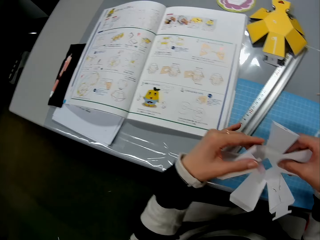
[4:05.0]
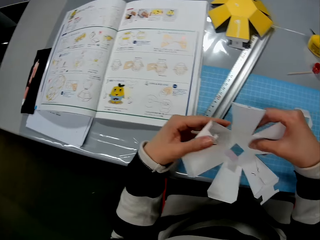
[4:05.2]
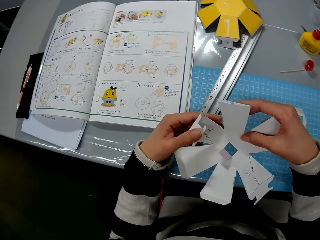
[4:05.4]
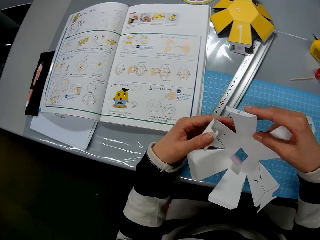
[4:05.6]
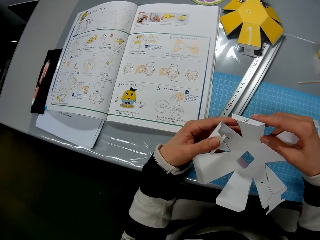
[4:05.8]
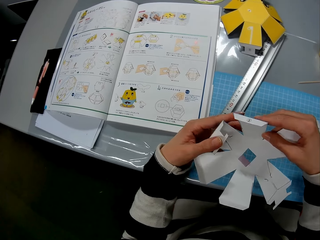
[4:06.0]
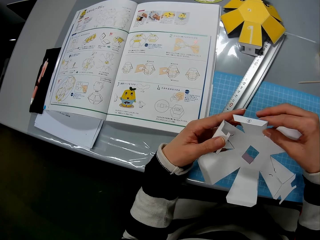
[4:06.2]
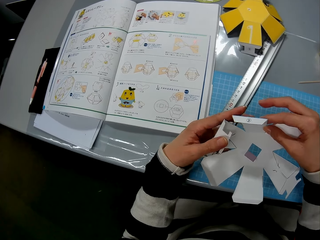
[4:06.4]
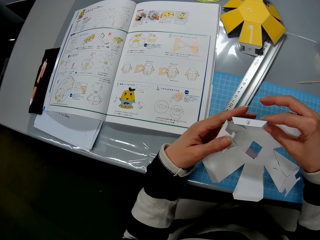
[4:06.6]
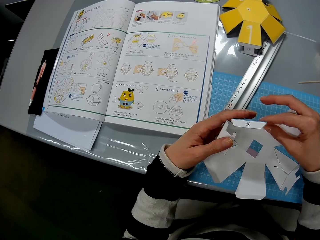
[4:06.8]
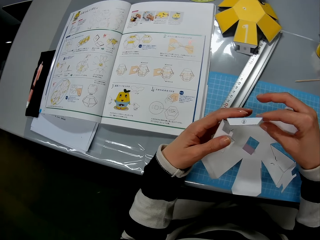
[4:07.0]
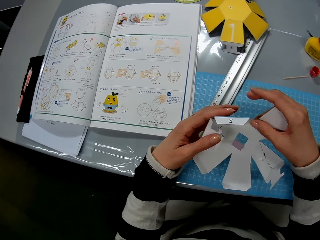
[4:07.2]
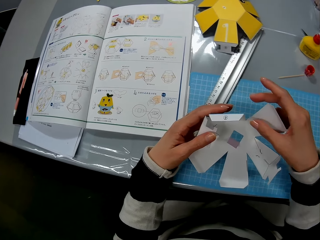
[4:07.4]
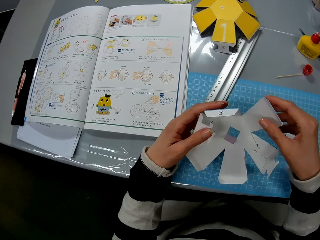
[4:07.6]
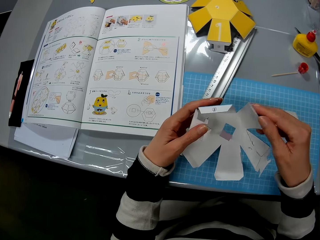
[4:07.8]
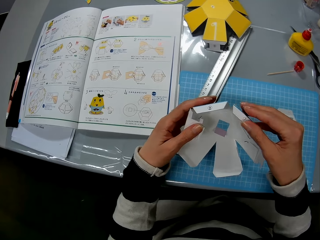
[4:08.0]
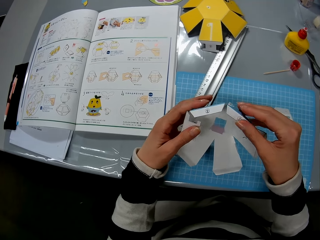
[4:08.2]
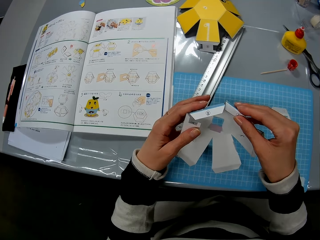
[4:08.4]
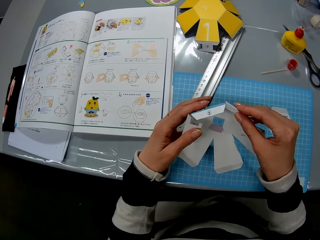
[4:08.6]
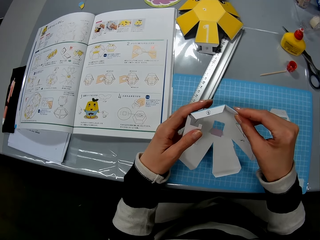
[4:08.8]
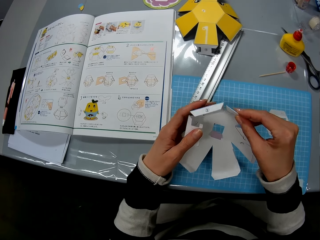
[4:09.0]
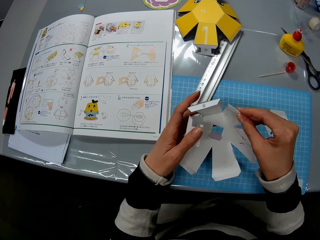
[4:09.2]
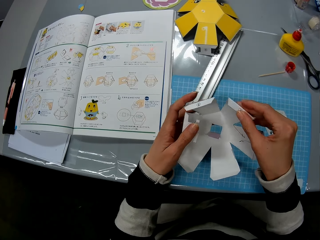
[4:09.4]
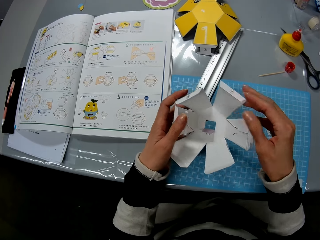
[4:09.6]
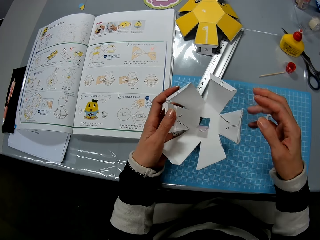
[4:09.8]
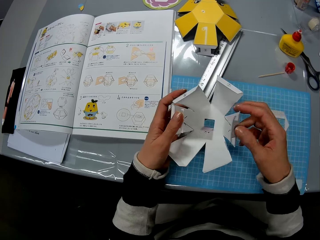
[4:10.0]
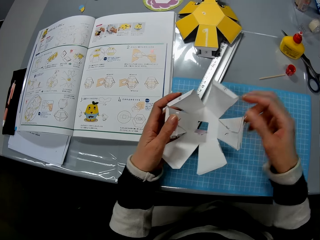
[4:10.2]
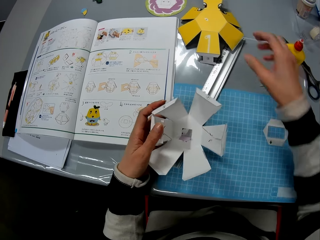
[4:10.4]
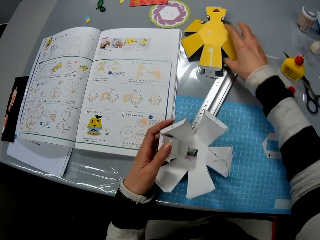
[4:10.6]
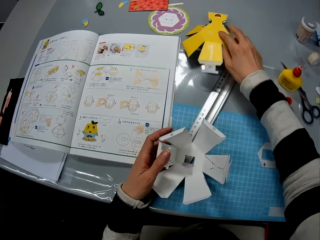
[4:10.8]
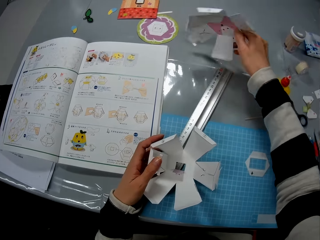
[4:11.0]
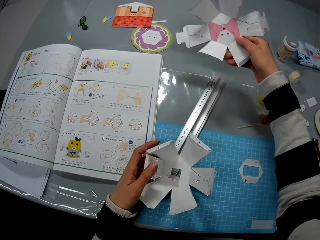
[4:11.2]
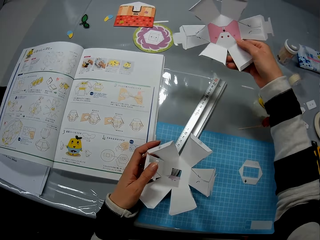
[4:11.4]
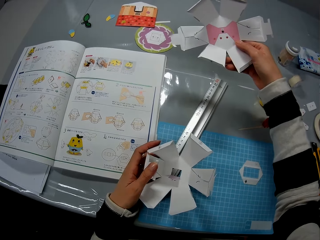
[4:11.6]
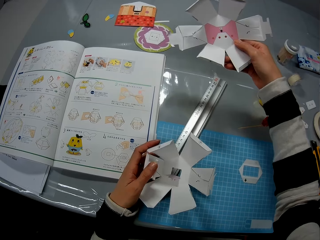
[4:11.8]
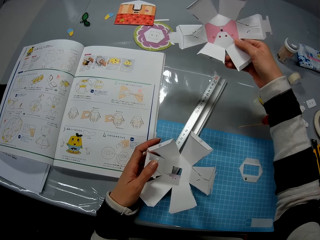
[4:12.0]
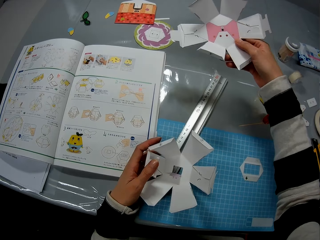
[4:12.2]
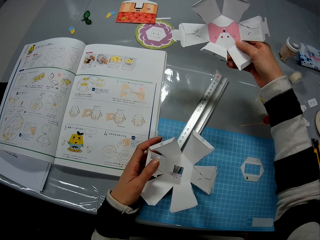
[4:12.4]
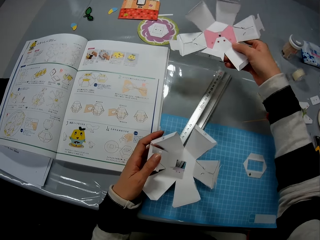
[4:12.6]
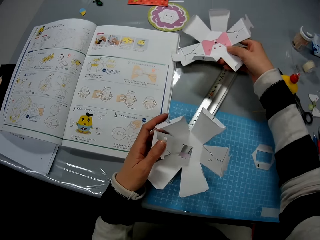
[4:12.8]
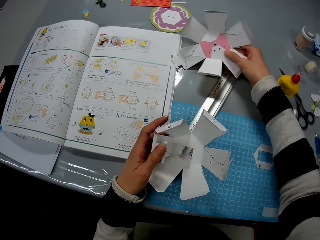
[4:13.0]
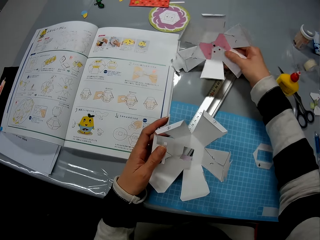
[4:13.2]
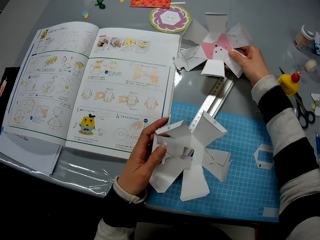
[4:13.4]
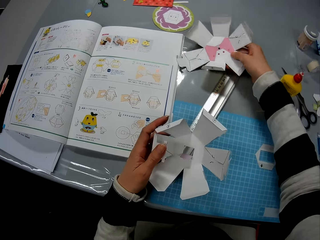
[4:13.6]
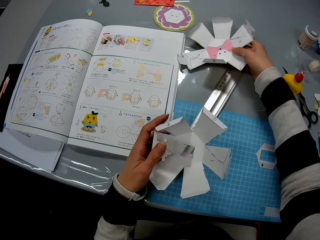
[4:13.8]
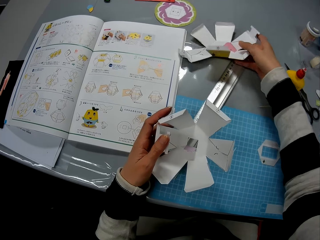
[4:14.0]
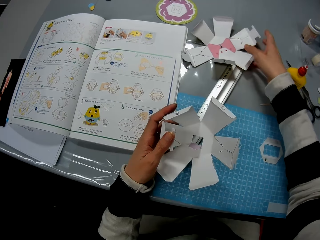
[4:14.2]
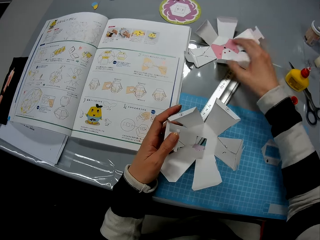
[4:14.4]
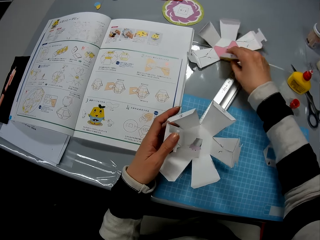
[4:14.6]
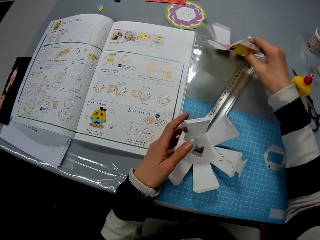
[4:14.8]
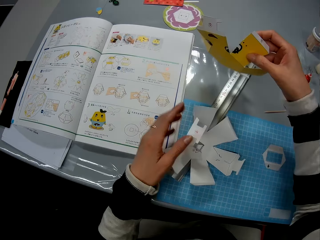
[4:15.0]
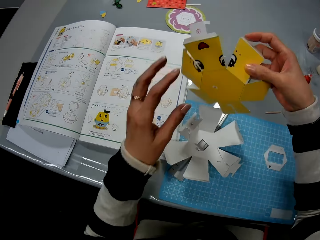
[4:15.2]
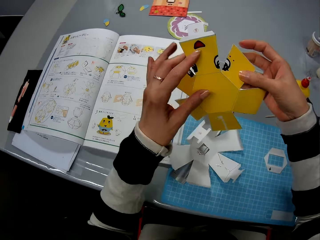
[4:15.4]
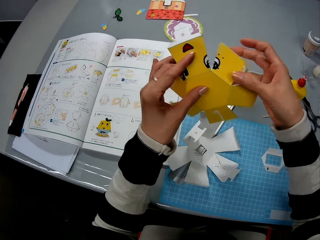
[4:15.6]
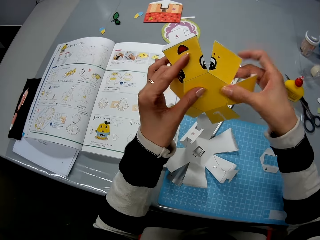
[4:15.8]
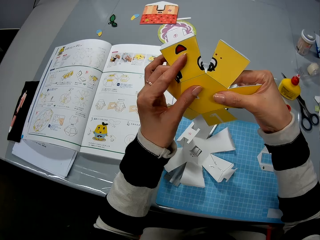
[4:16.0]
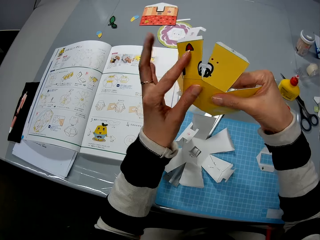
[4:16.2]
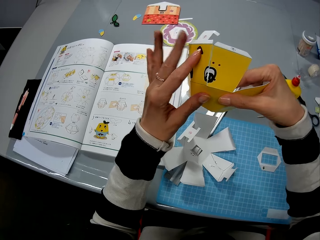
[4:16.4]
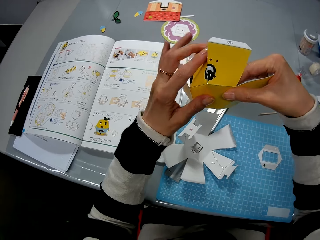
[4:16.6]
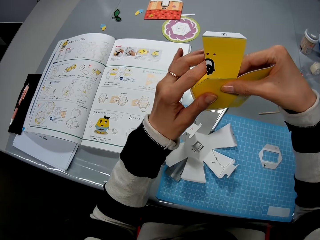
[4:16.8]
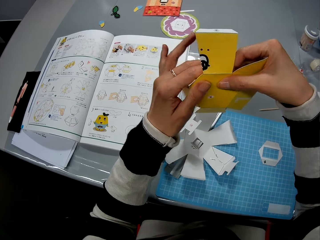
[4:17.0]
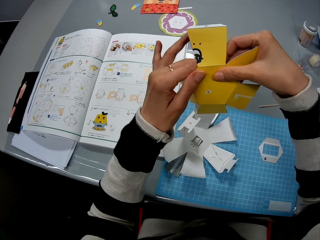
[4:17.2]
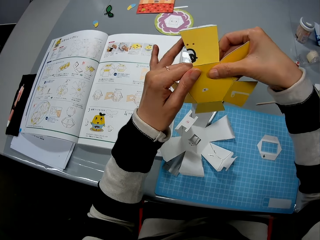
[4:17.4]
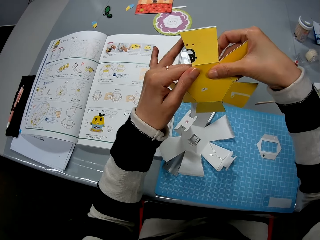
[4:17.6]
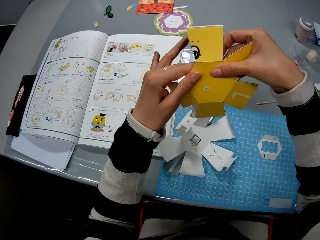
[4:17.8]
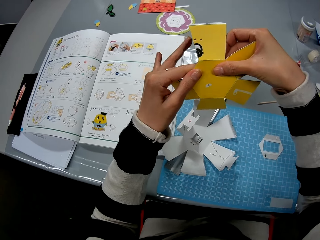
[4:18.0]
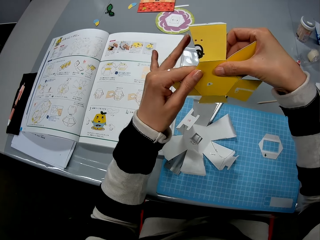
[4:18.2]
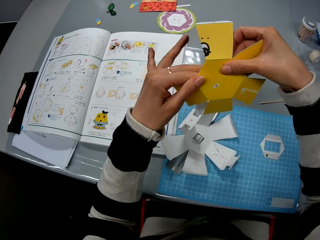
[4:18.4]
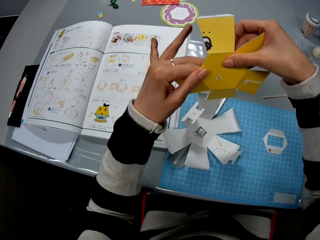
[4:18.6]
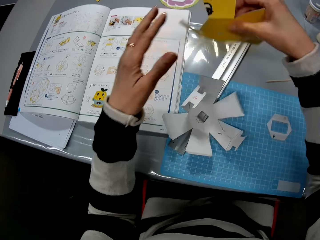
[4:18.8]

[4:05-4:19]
The camera wearer picks up a paper craft or piece of paper from the table. They look at the piece of paper. They put the piece of paper on the table. They pick up the paper craft from the table. They fold the piece of paper.

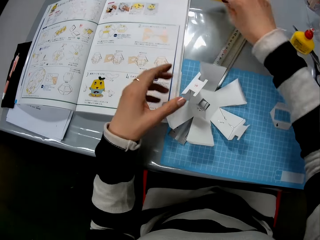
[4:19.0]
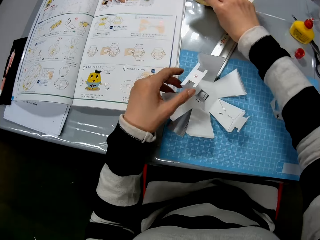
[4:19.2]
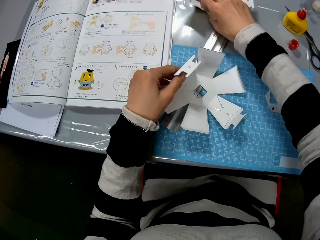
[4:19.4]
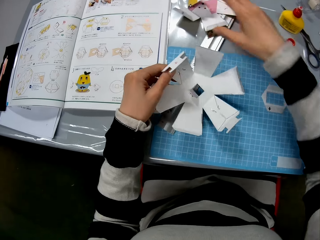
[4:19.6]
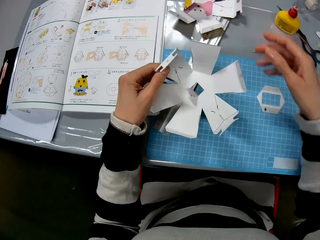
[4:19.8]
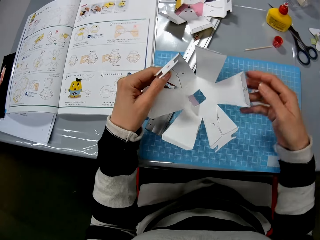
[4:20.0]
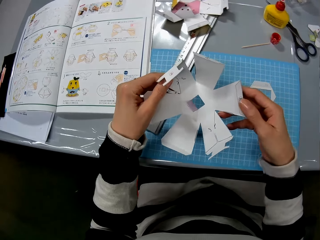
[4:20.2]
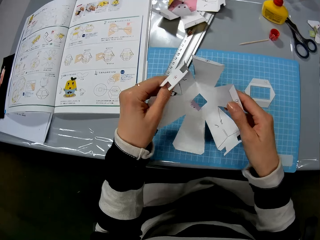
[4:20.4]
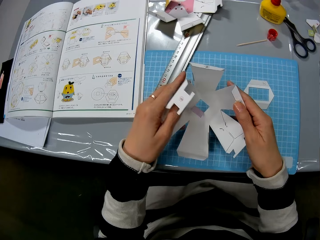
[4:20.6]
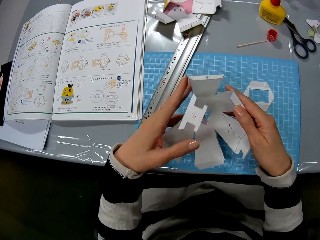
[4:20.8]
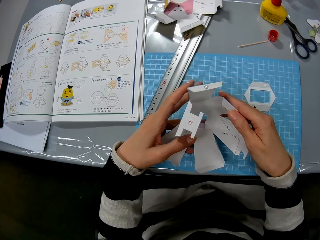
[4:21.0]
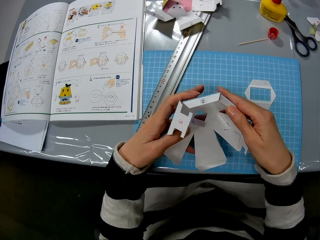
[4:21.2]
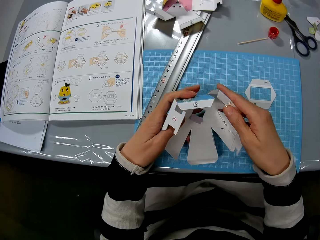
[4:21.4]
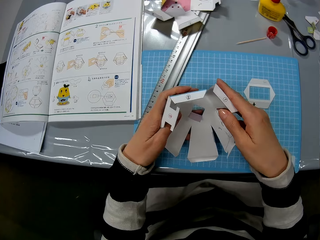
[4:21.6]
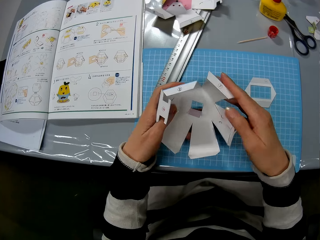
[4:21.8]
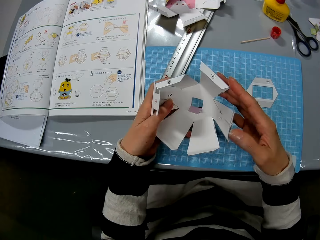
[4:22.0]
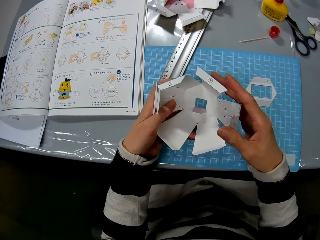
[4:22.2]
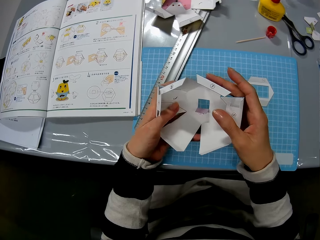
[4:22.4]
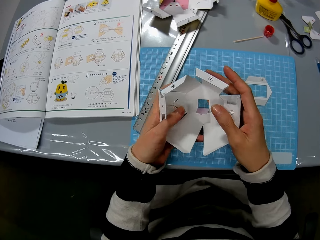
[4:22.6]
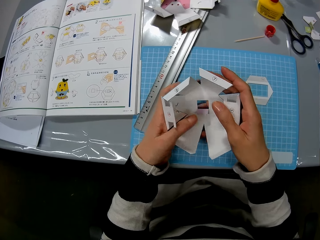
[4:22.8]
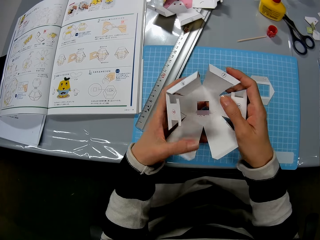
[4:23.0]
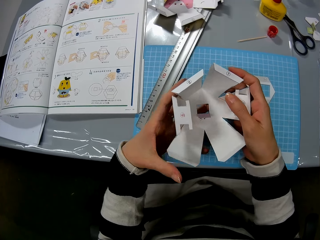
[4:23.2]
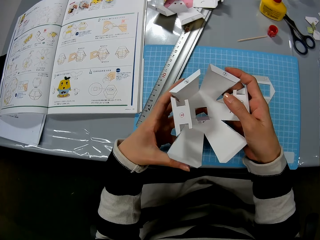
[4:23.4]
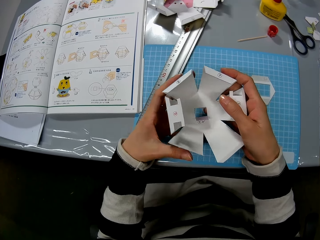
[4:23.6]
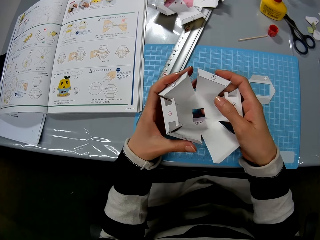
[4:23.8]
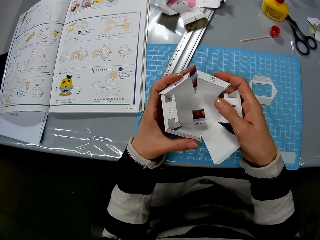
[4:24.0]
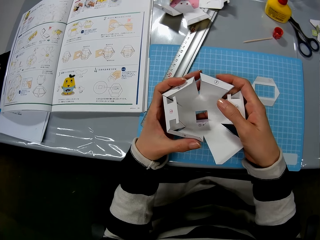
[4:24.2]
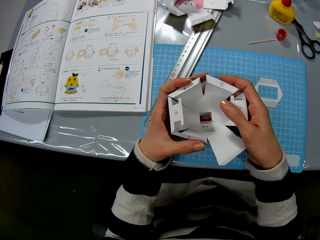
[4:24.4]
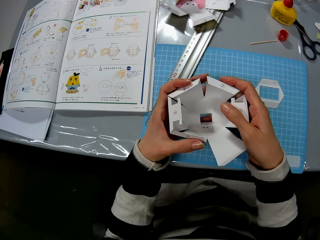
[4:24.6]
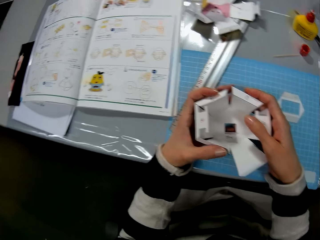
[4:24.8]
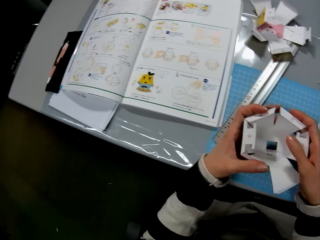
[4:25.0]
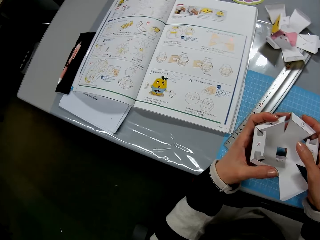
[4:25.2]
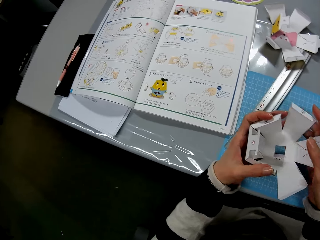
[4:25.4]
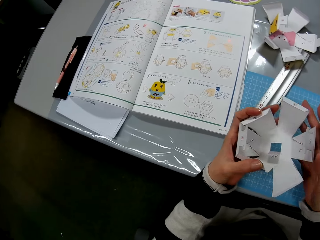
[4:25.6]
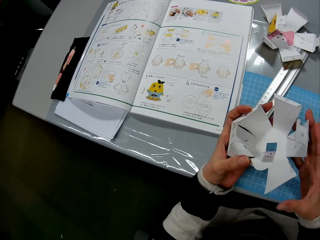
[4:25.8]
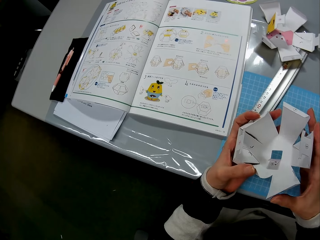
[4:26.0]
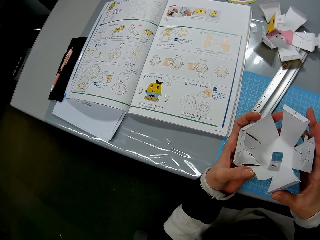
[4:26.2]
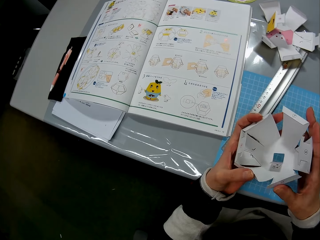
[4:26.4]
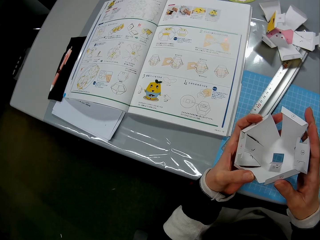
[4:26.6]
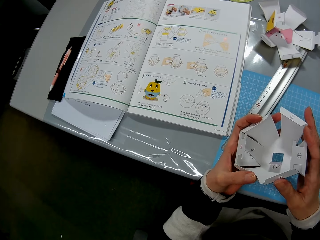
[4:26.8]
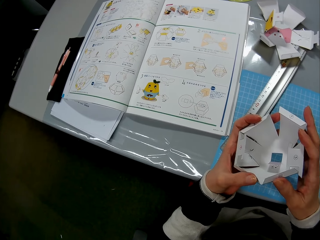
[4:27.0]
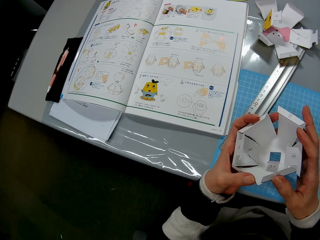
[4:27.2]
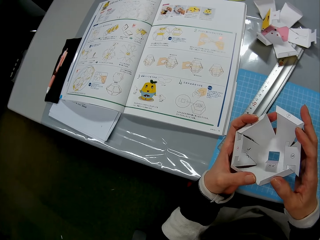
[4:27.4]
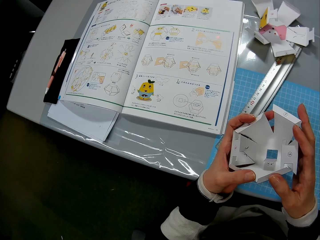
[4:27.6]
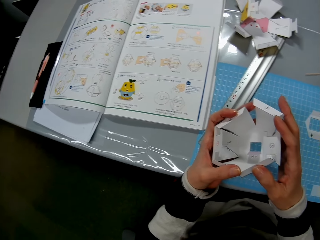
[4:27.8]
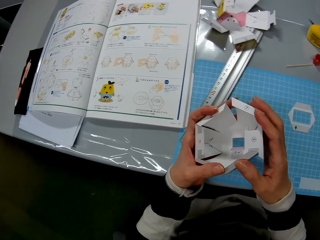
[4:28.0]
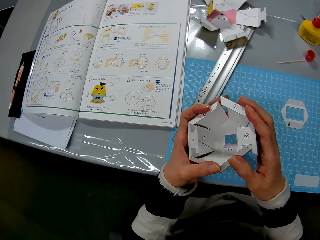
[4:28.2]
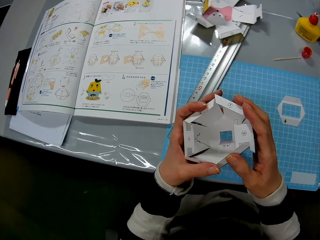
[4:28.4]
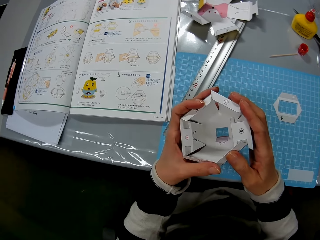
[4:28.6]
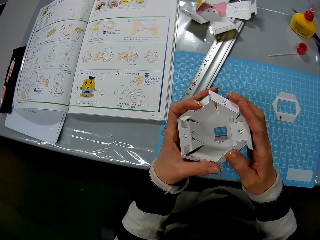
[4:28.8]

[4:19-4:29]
The camera wearer puts the piece of paper on the table. They fold the piece of paper. They look at the piece of paper.
